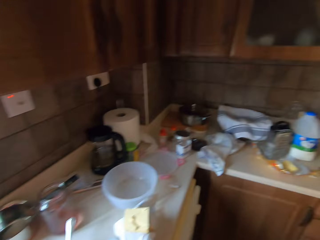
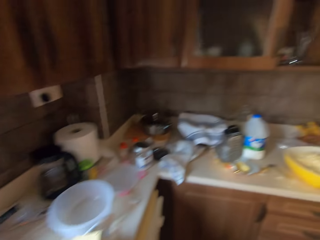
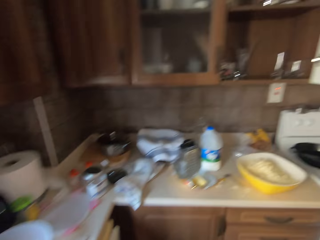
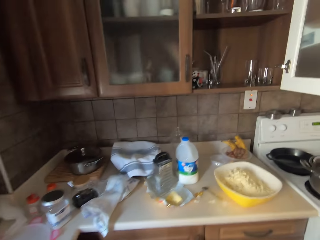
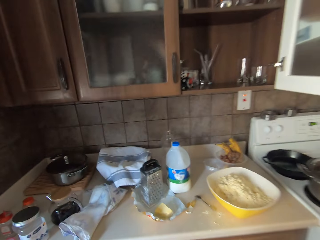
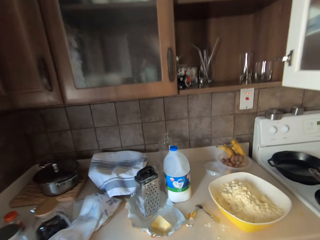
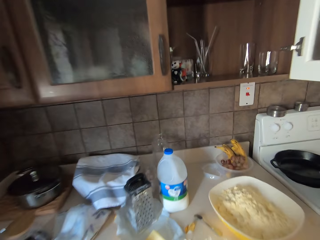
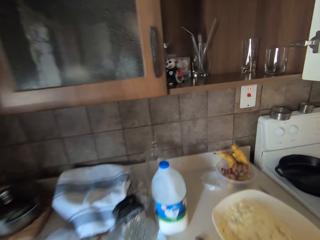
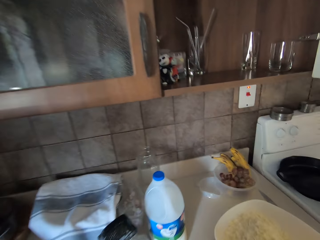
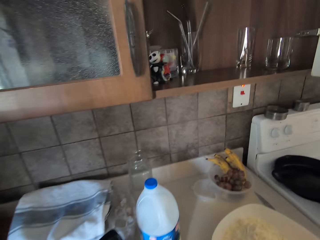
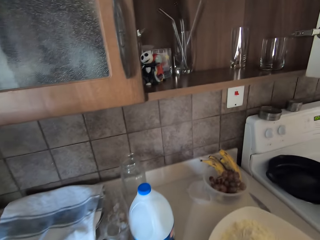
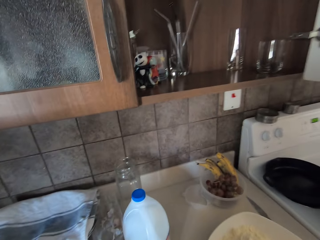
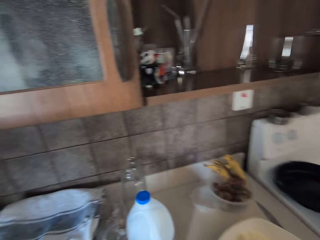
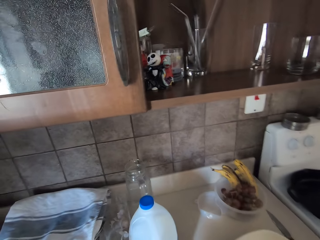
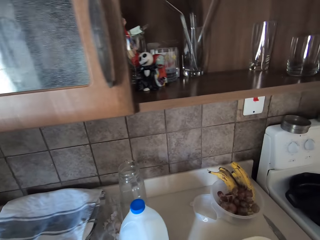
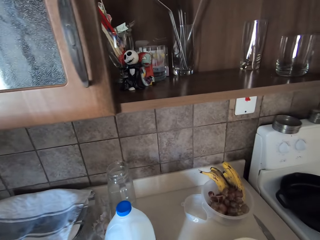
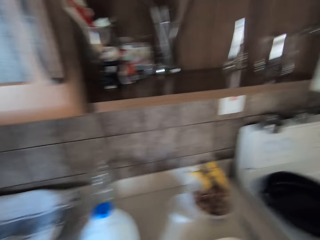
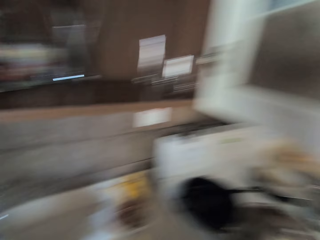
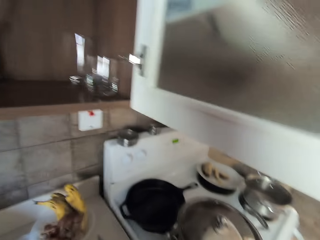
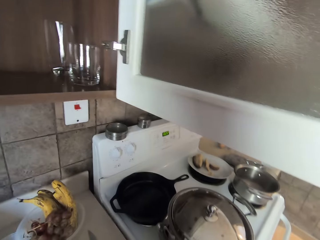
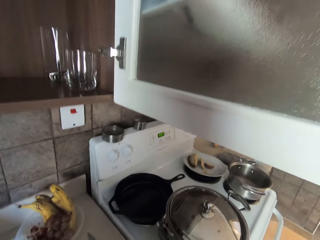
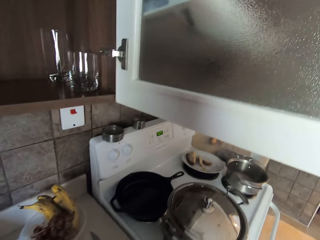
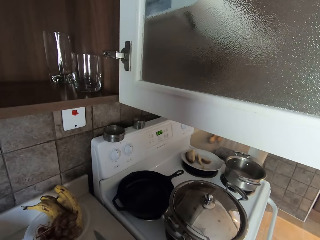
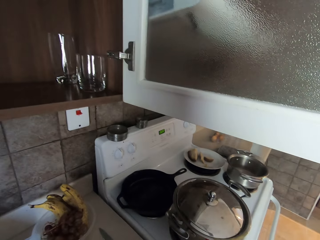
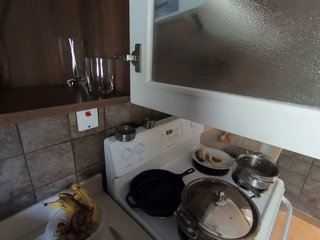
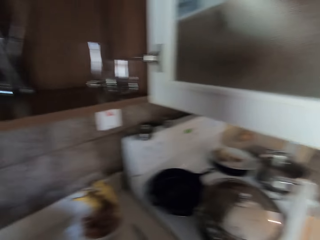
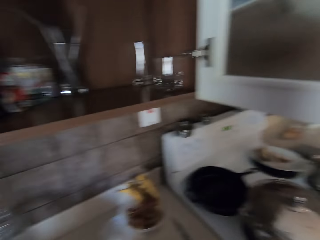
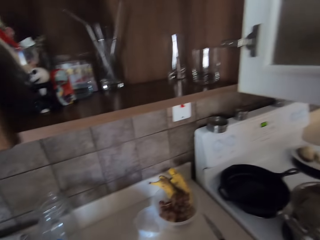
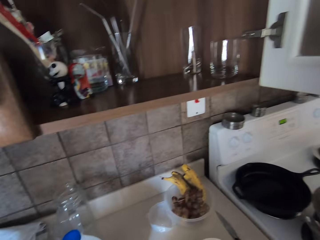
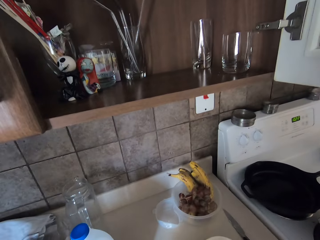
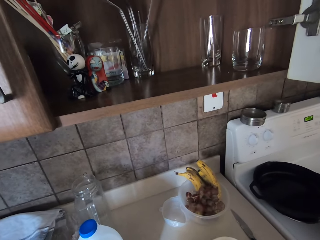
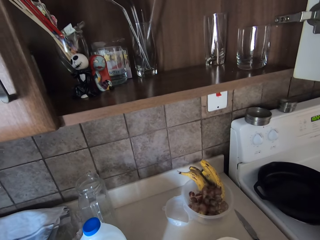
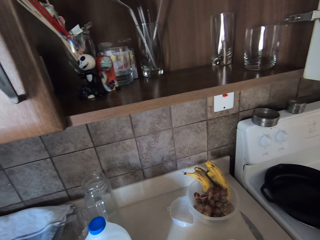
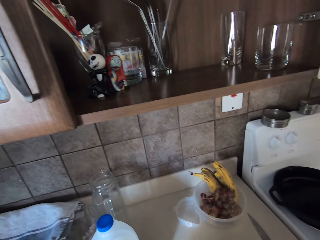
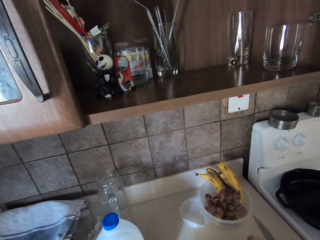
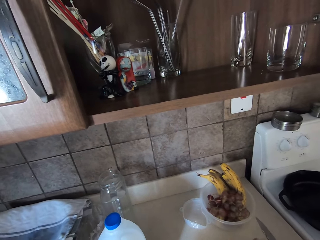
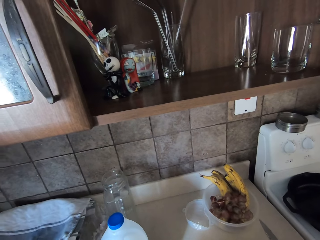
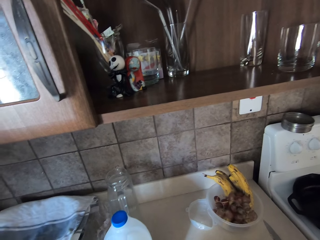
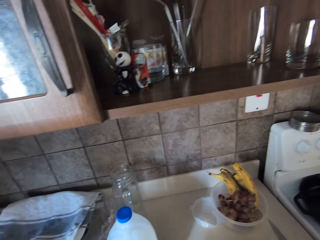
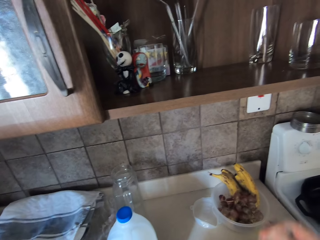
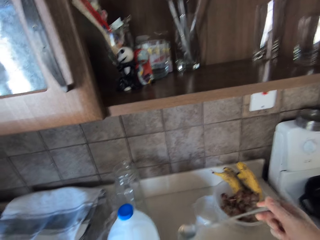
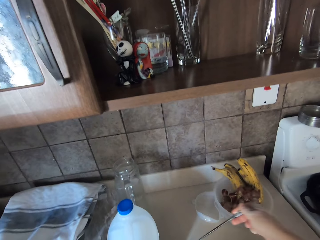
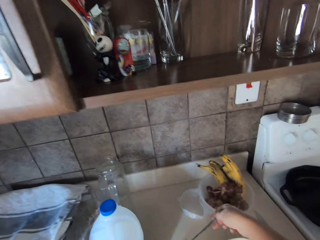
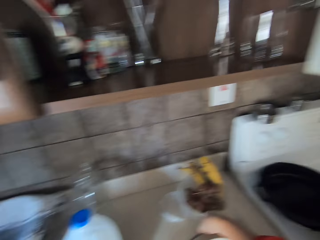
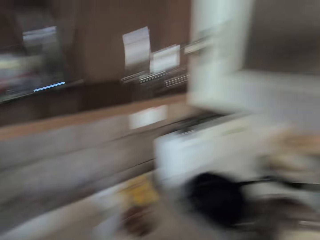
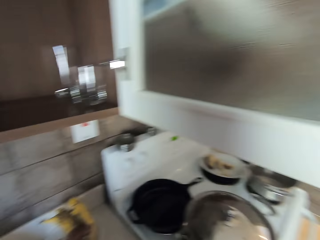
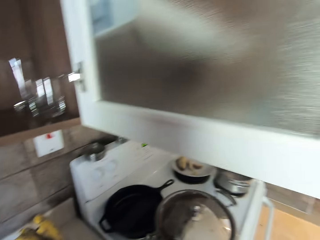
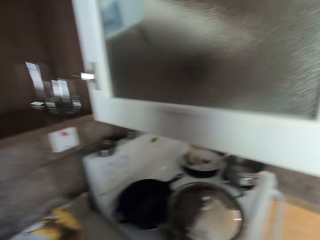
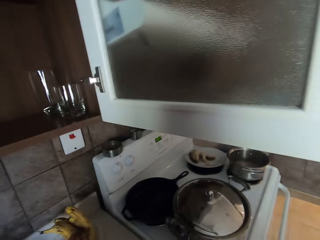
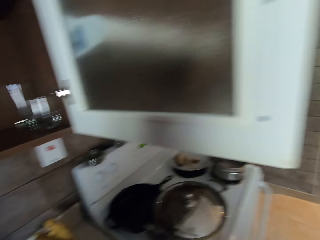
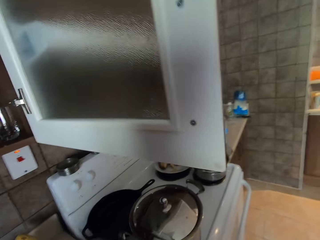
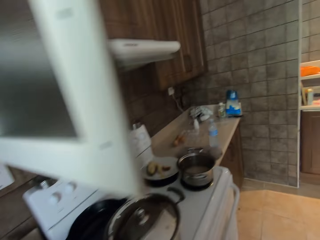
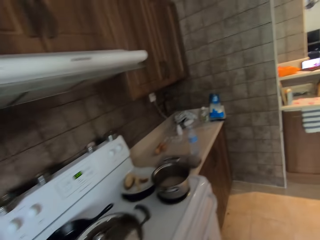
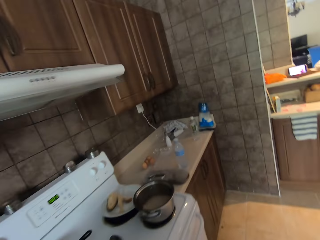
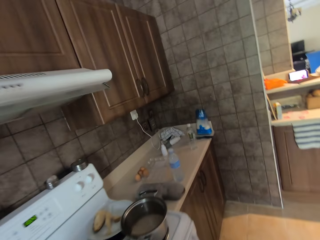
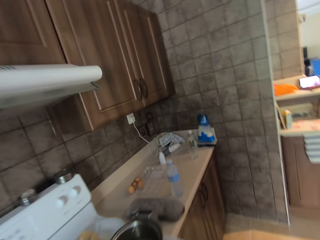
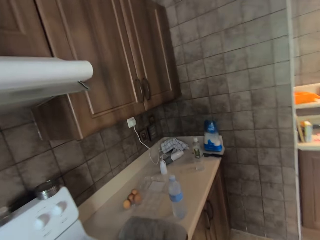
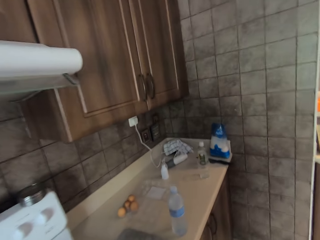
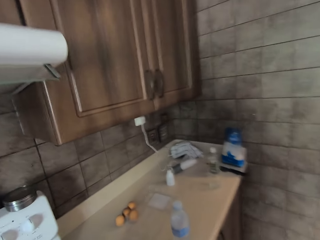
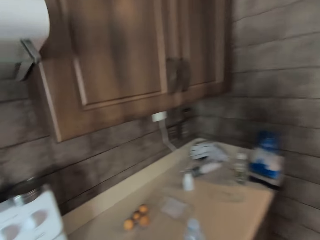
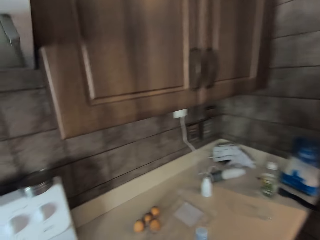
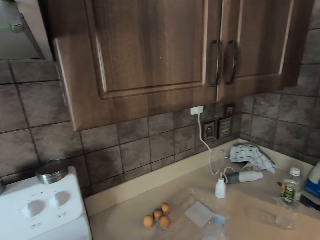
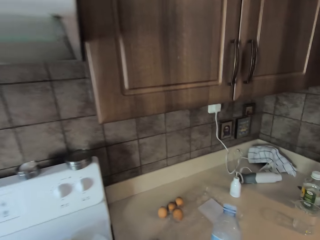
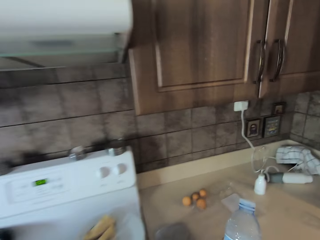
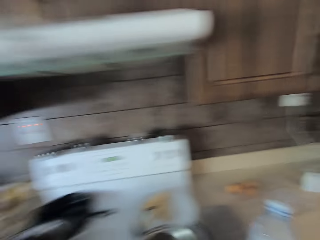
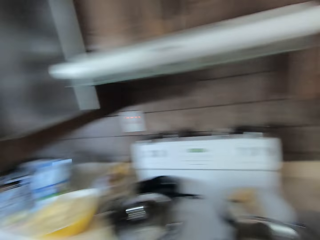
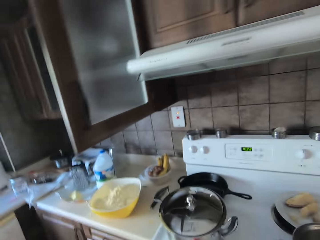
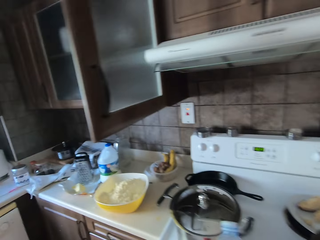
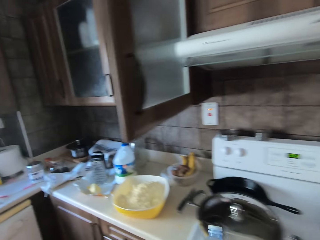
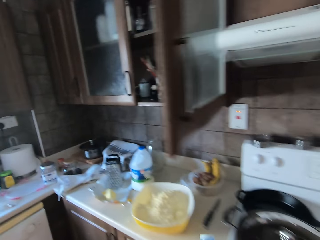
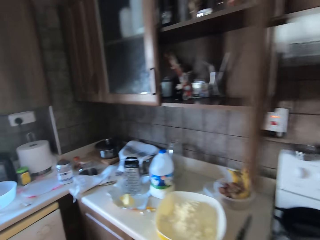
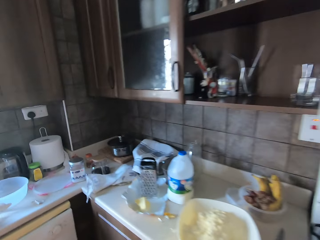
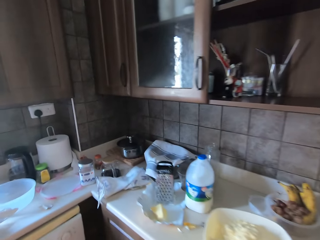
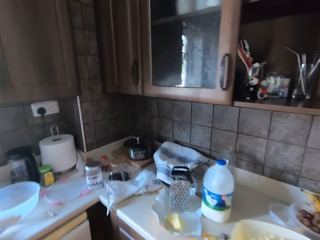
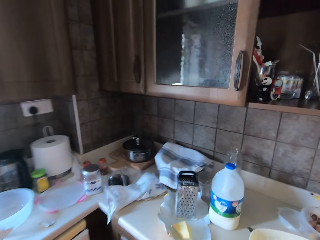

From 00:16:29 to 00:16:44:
The camera wearer walks right. They look around the kitchen bench. They put a spoon on the counter. They walk right. They pick up a plastic bottle of something. They walk left.

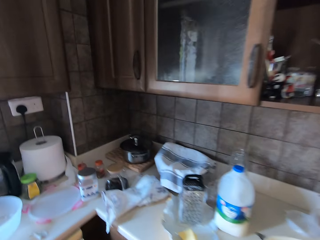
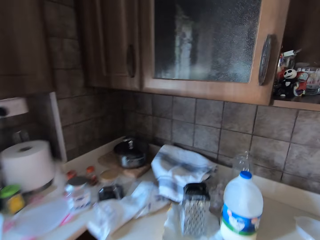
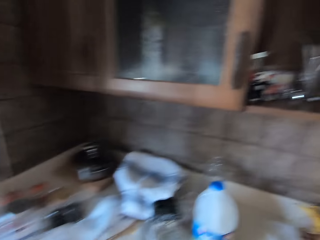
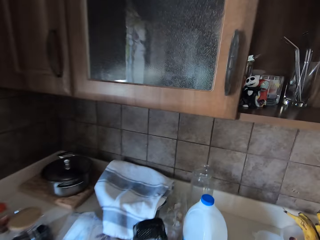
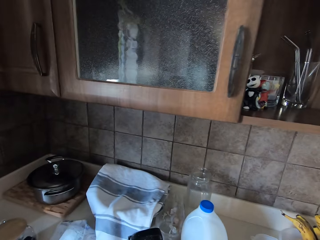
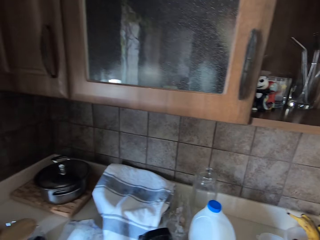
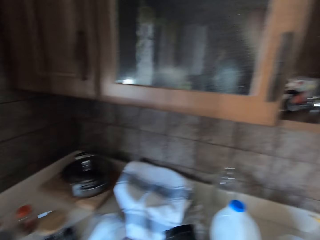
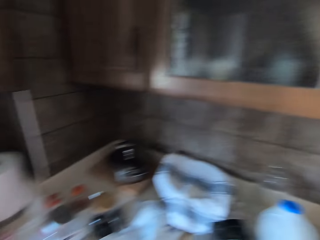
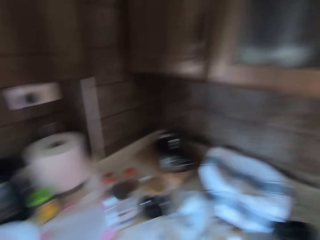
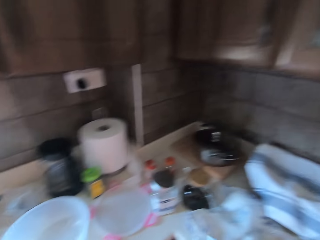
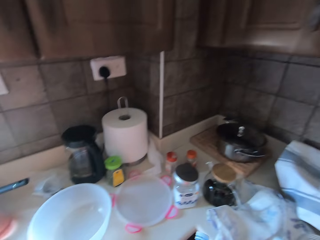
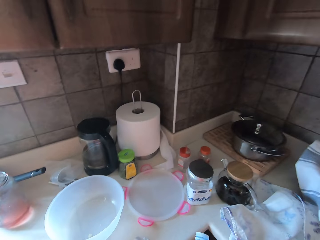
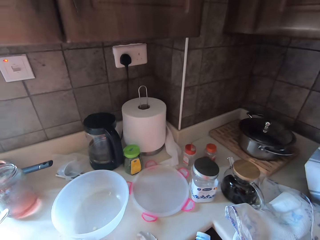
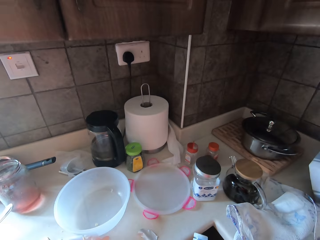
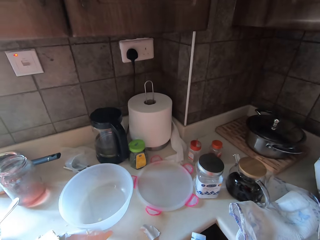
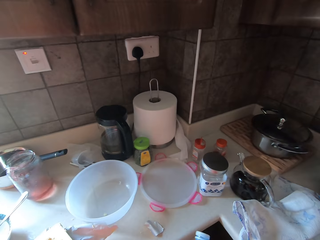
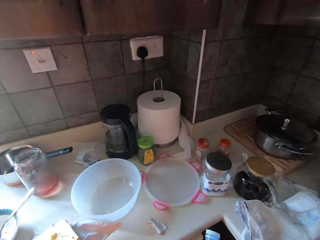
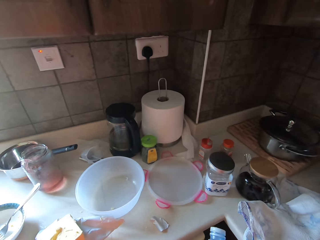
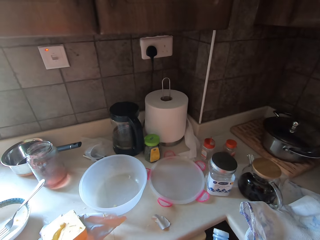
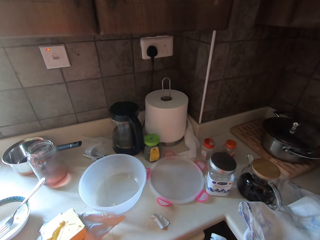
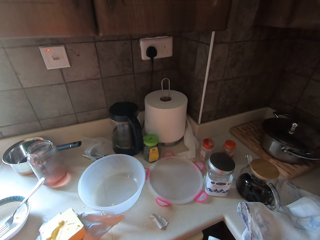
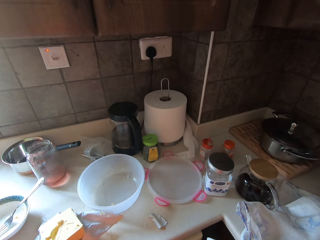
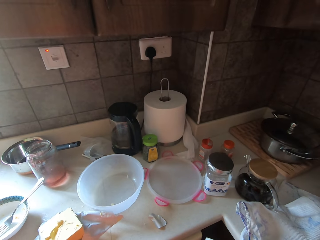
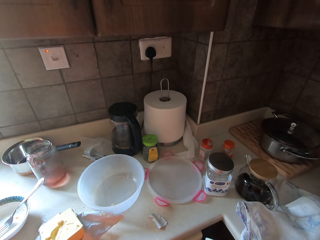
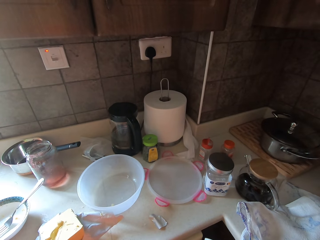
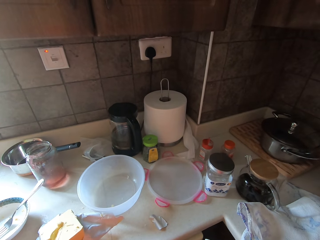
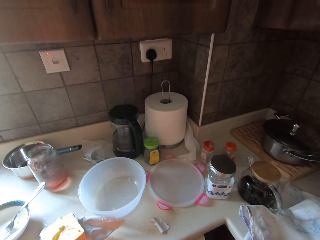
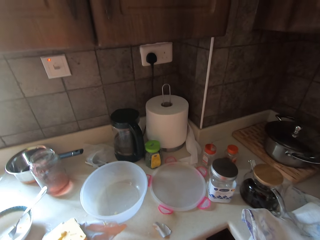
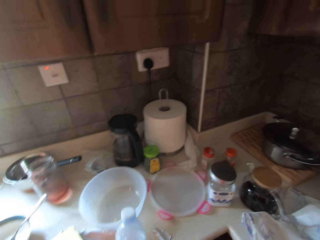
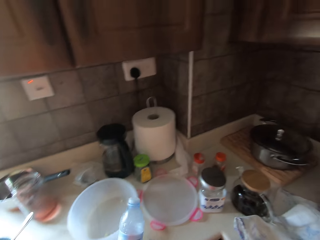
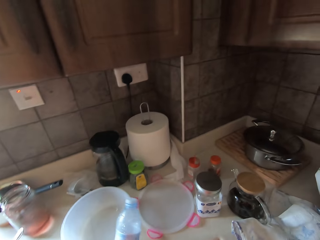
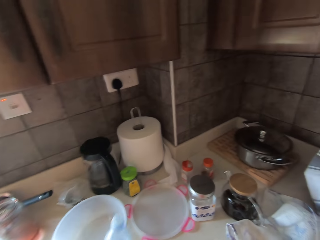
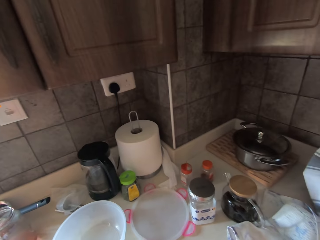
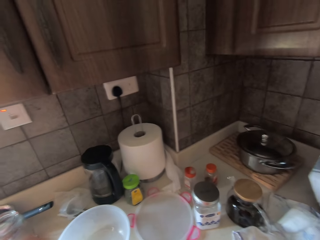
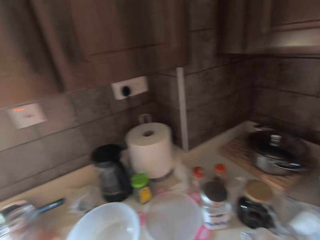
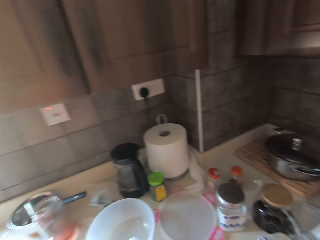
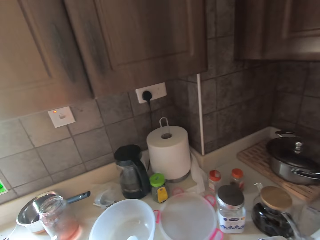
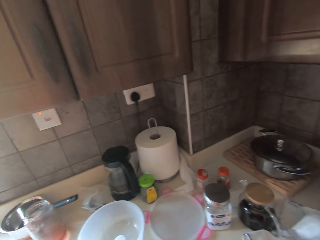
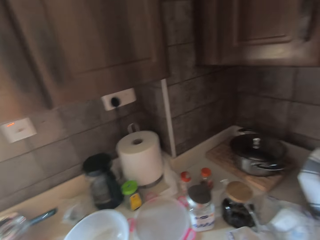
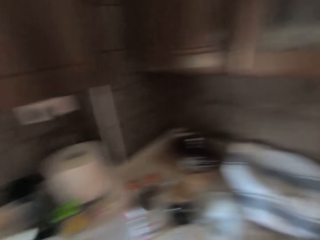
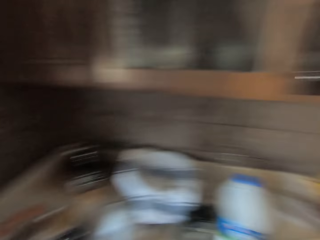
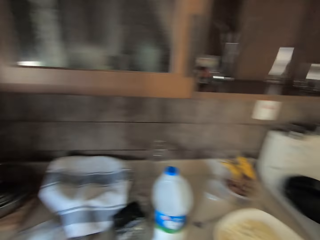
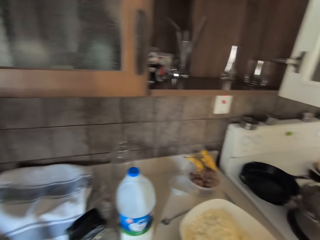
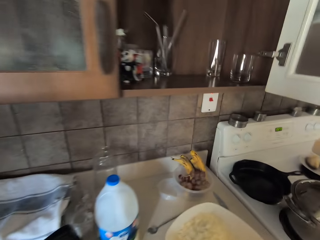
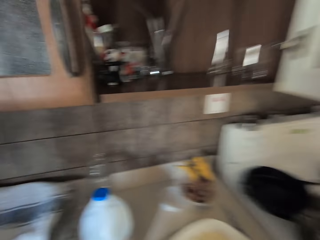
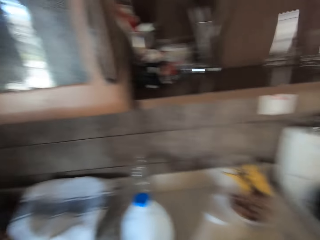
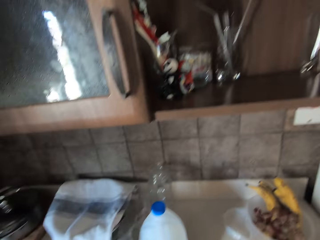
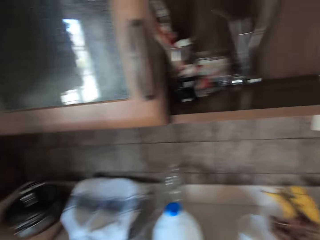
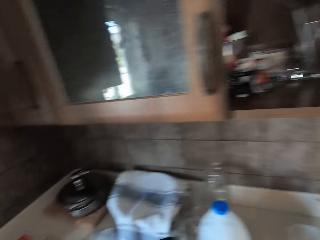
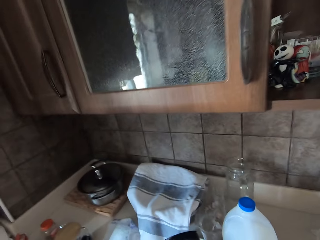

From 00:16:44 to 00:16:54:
The camera wearer lifts a bottle. They look around the kitchen bench. They move around.
